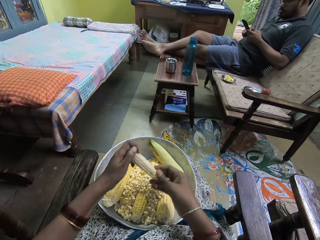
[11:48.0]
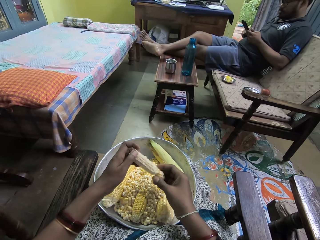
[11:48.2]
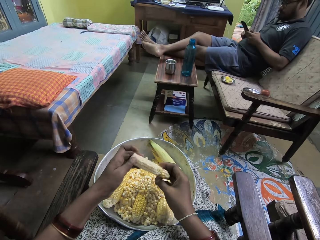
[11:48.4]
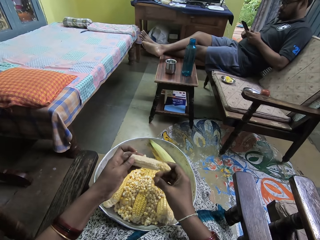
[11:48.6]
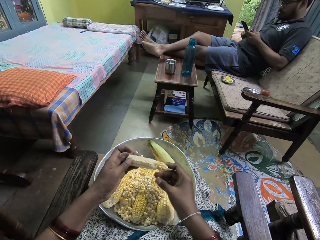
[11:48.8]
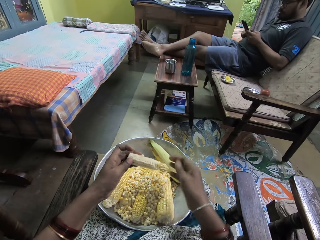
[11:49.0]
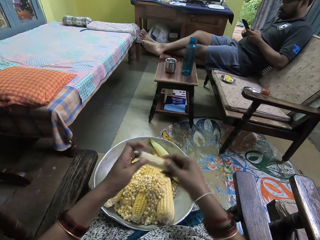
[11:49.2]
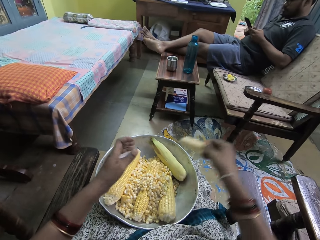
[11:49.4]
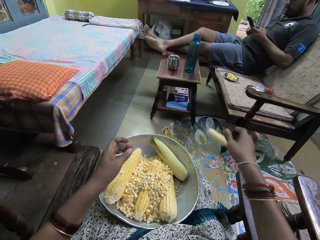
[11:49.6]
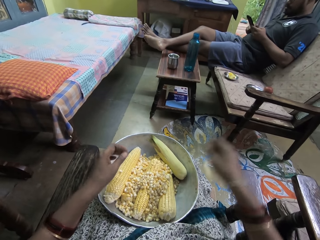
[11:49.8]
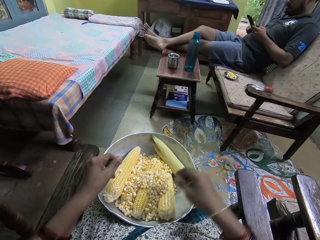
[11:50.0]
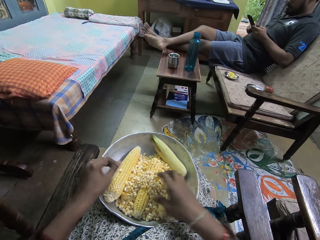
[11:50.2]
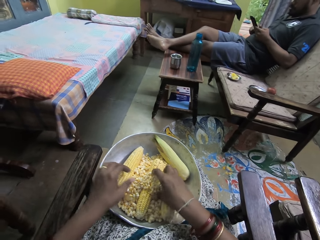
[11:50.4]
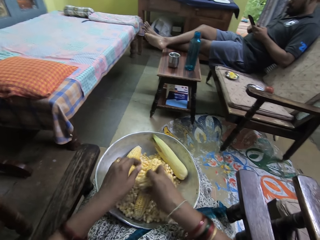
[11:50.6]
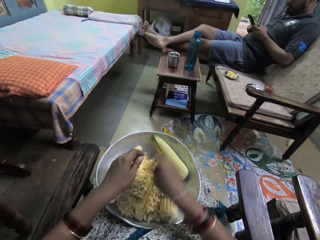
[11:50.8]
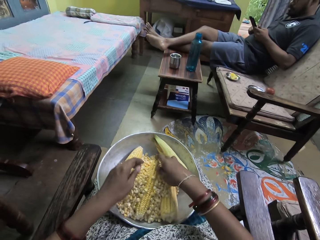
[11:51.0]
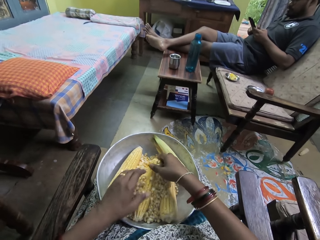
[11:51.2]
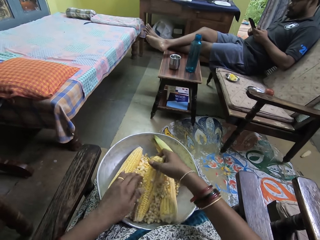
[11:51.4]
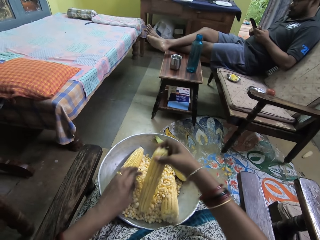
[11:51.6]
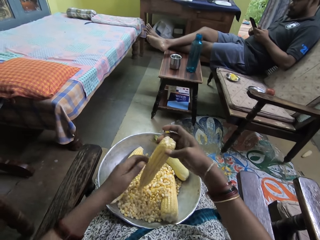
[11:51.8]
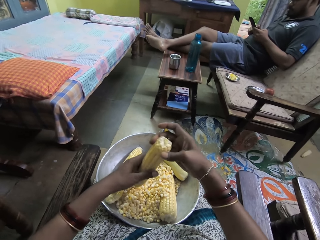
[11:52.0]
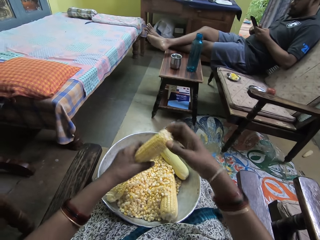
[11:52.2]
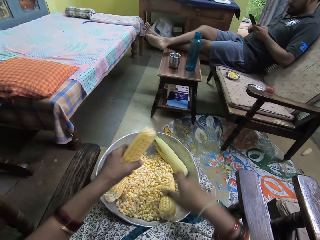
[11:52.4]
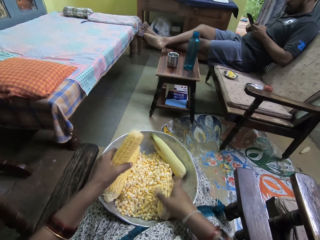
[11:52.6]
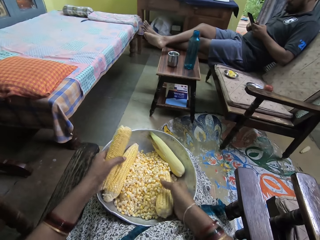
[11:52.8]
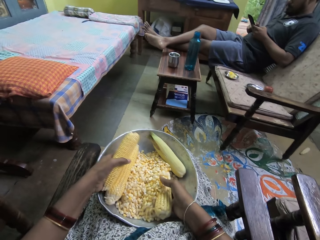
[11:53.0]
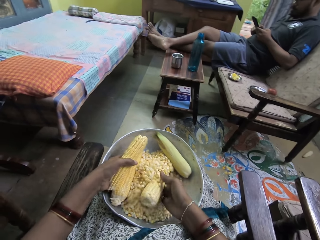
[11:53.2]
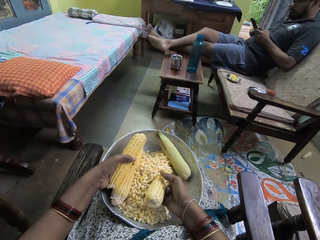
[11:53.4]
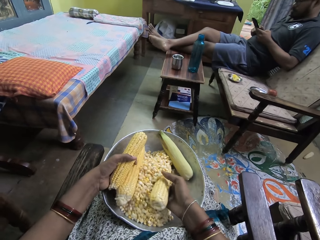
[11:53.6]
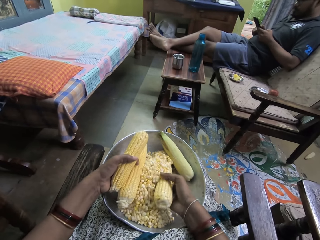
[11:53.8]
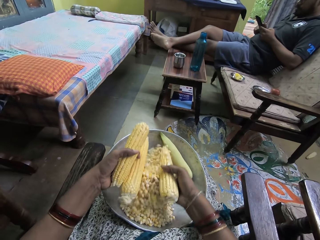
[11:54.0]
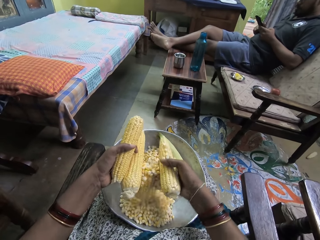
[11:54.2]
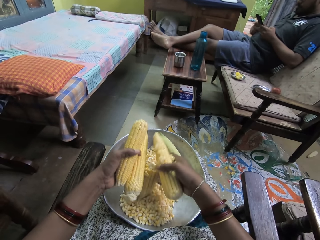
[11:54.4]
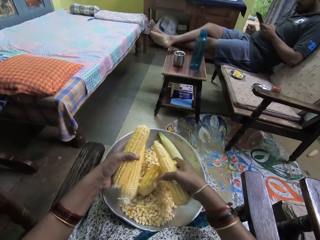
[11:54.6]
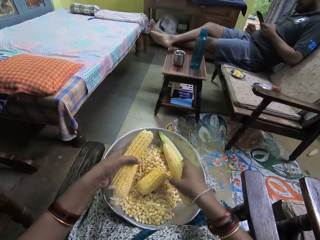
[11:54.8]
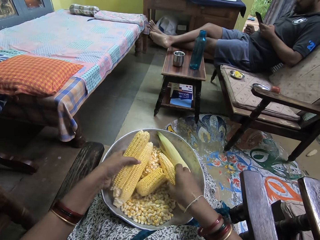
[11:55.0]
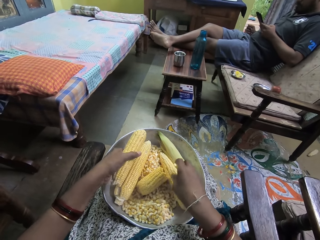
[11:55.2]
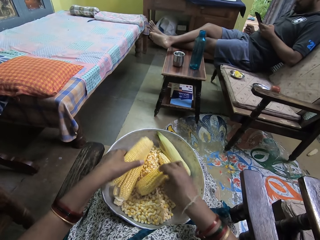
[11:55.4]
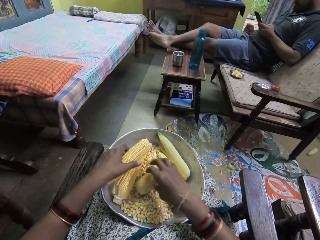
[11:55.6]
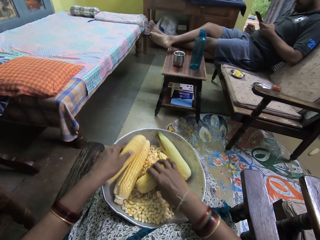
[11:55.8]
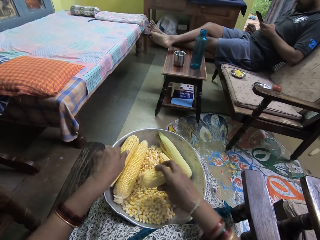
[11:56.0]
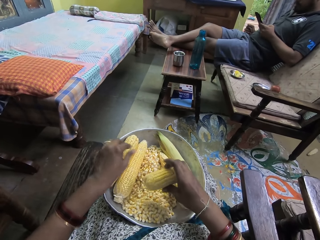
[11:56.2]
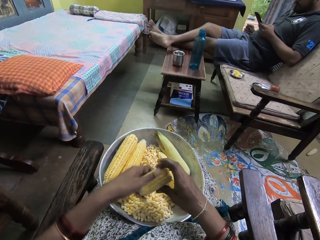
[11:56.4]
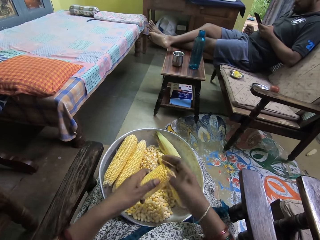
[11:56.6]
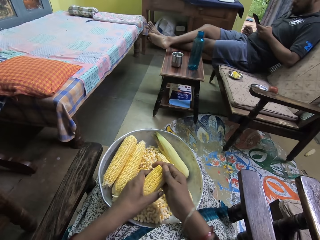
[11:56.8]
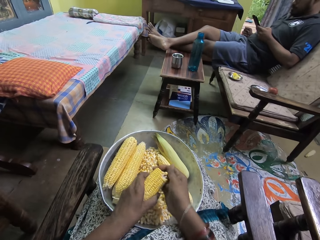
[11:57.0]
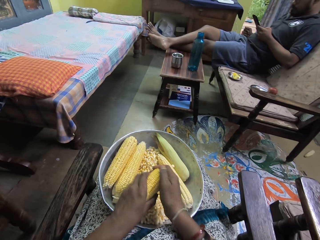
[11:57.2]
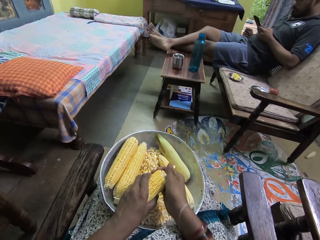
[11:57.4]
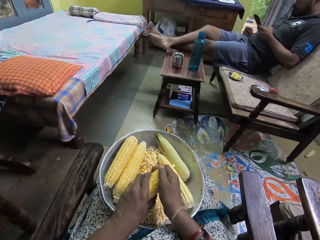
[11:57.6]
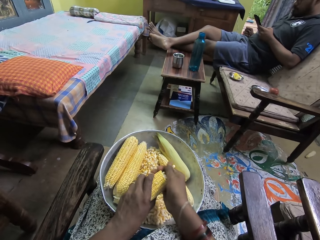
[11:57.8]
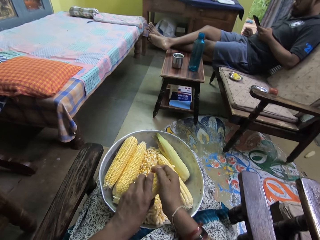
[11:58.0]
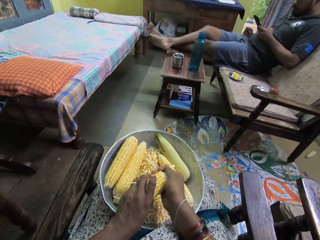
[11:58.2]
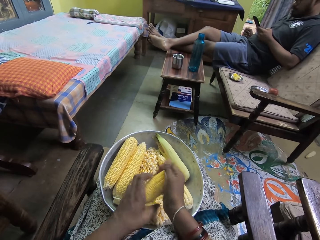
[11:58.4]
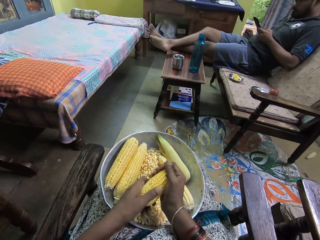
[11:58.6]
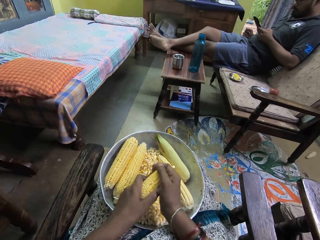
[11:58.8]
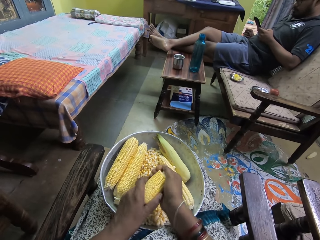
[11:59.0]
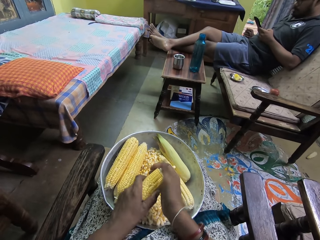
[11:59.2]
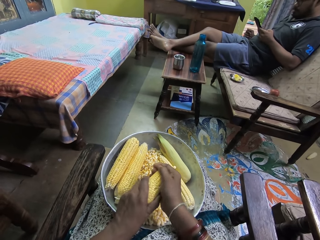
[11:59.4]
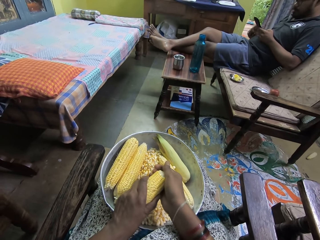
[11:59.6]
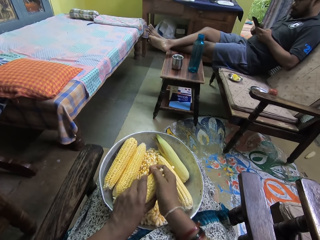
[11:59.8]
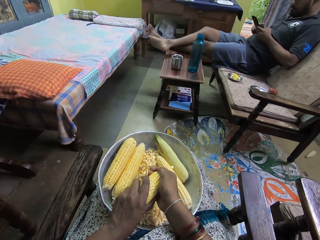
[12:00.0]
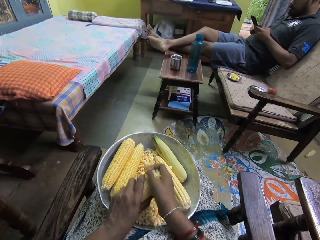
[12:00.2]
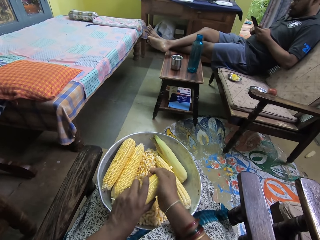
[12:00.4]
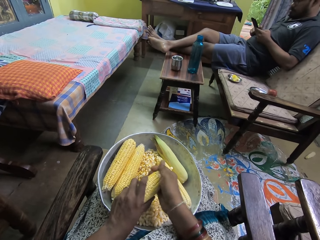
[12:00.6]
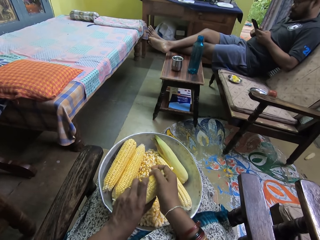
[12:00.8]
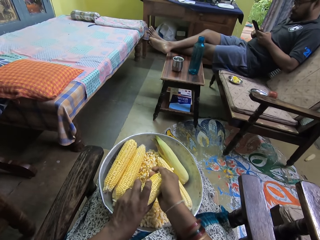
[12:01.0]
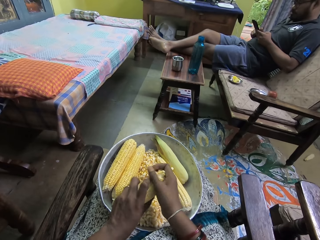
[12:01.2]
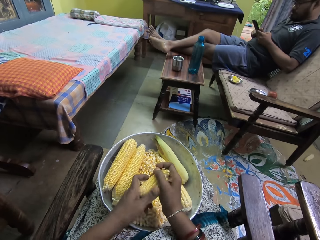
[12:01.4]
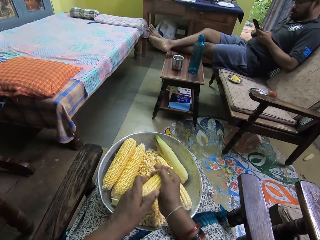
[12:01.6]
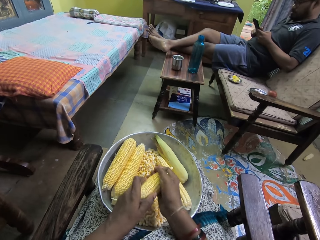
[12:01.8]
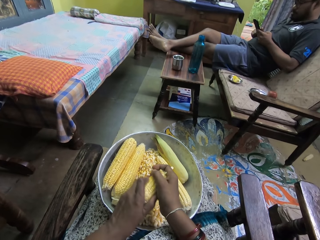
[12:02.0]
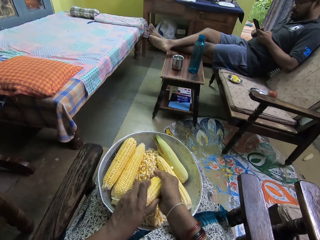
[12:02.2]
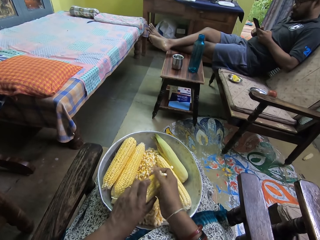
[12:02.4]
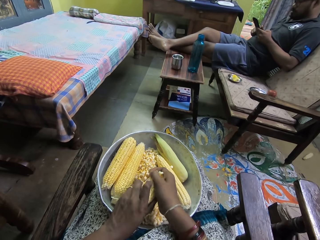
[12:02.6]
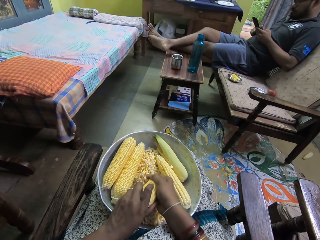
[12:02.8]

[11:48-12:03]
The camera wearer throws the maize cob down. They pick the maize, put the maize in the left hand and lift all the maize. They pick the maize. They remove maize from the cob.

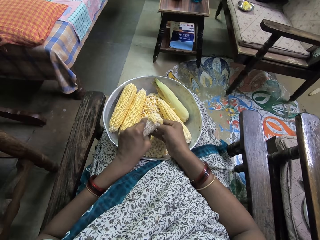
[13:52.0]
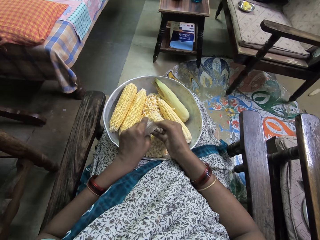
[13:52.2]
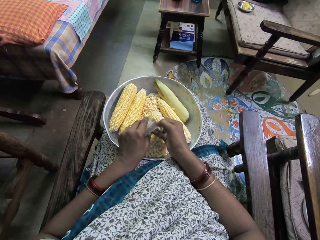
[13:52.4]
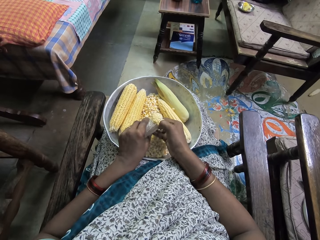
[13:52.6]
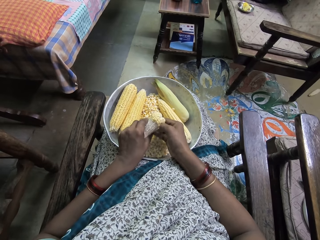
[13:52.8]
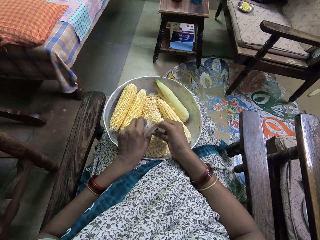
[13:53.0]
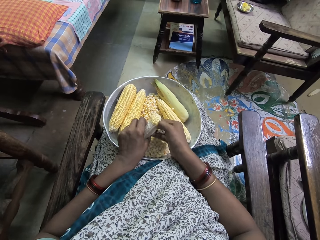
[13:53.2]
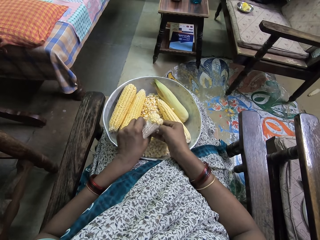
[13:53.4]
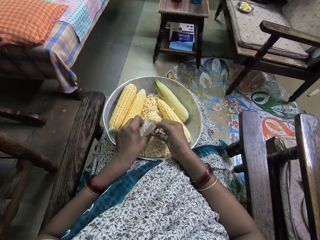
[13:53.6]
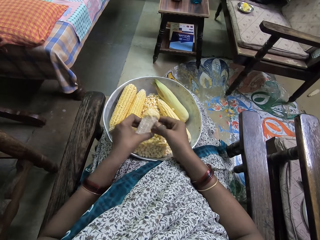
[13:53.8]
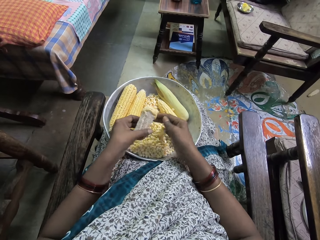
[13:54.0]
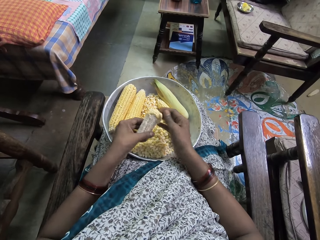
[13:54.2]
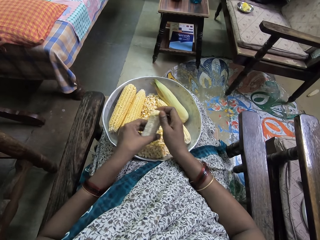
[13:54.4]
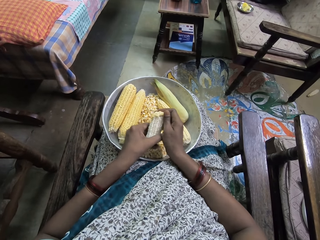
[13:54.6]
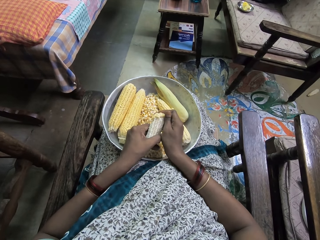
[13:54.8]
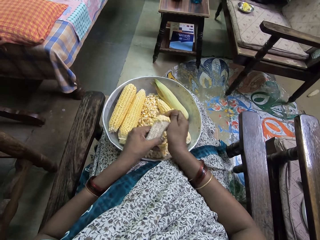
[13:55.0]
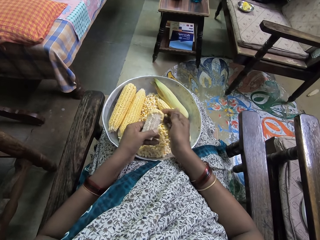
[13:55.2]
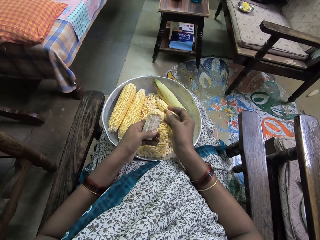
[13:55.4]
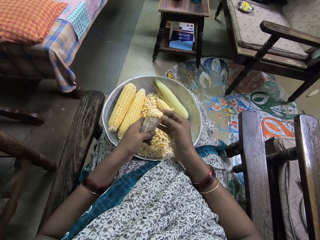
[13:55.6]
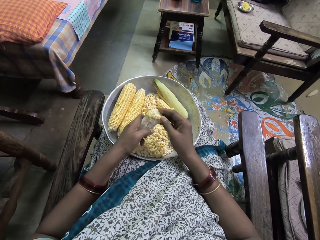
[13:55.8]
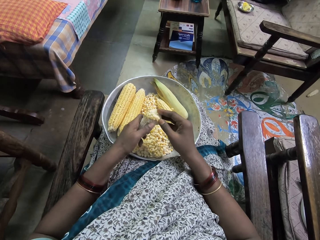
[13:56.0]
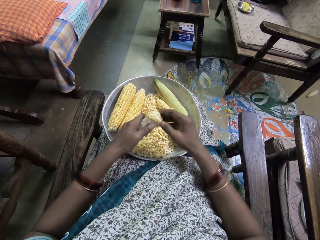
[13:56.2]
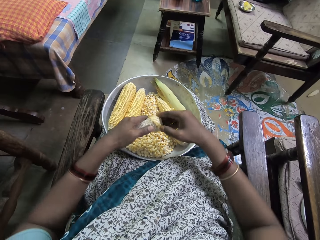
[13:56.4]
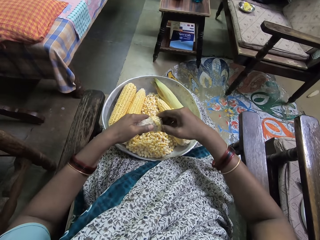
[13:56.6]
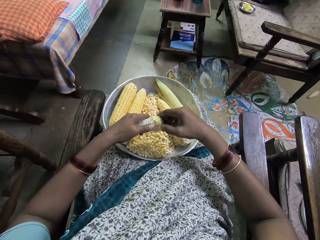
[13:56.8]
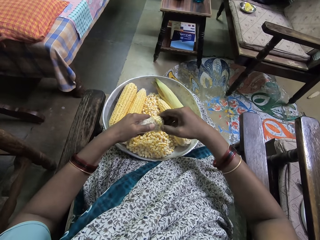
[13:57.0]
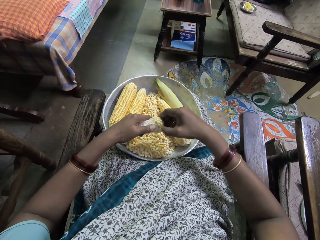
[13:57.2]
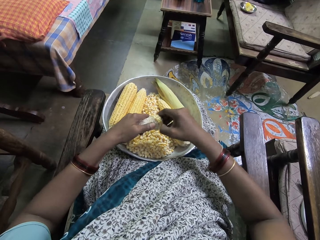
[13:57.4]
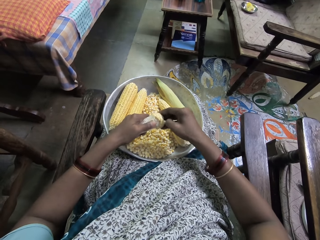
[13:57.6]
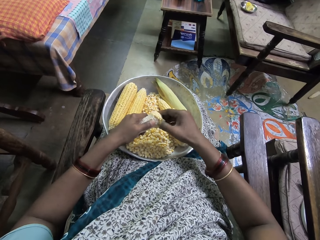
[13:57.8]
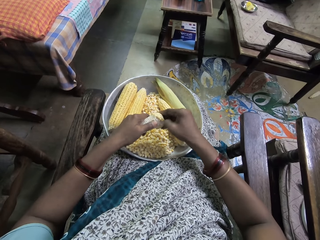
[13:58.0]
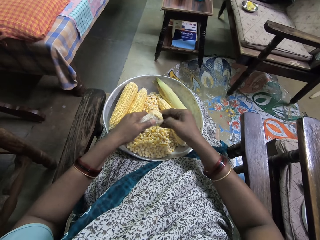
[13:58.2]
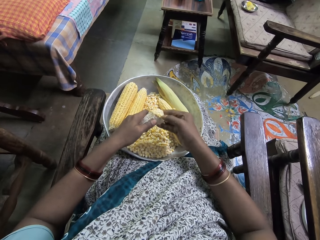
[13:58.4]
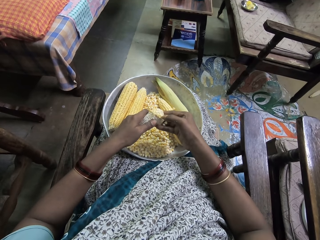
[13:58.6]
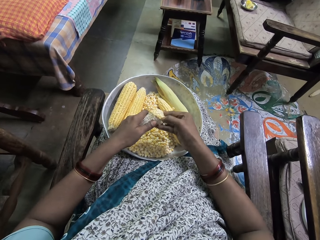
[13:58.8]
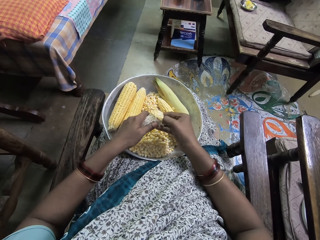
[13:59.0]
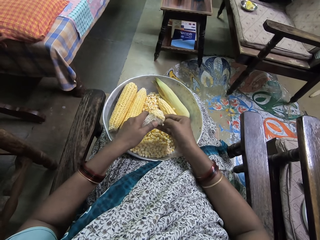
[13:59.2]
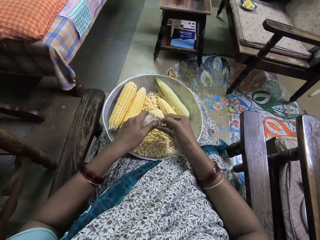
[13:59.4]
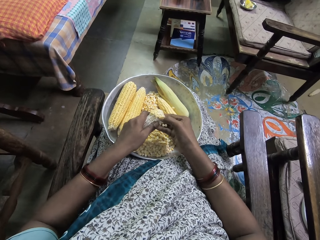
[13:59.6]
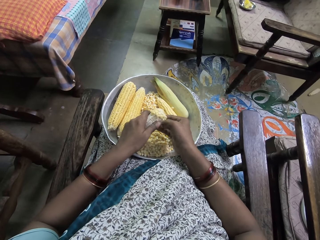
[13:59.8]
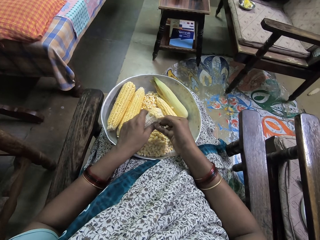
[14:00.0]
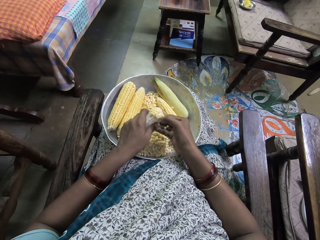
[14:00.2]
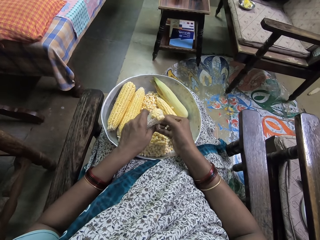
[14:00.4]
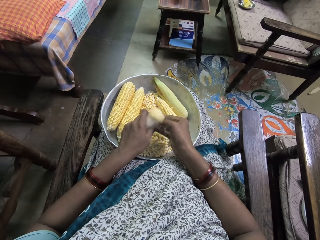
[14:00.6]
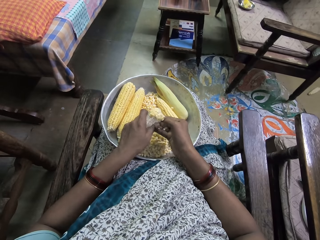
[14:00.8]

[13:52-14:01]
The camera wearer puts the corn in a bowl. They extract corn from the cob.
